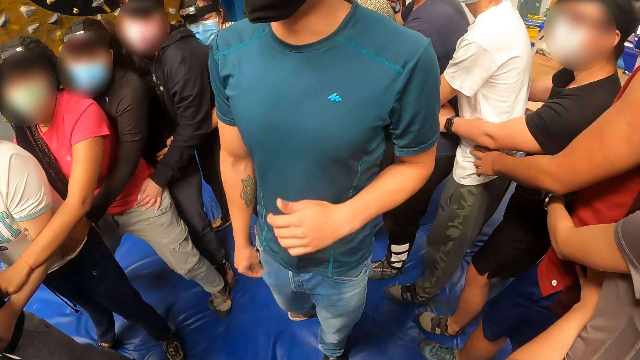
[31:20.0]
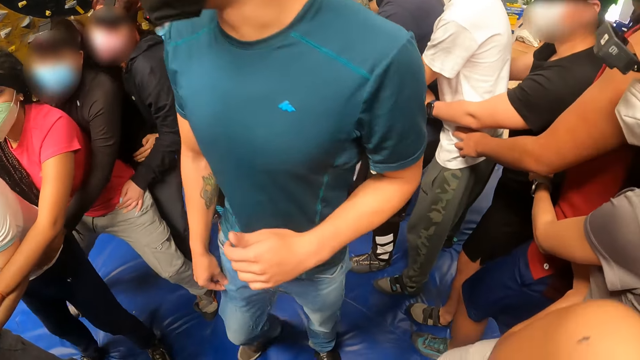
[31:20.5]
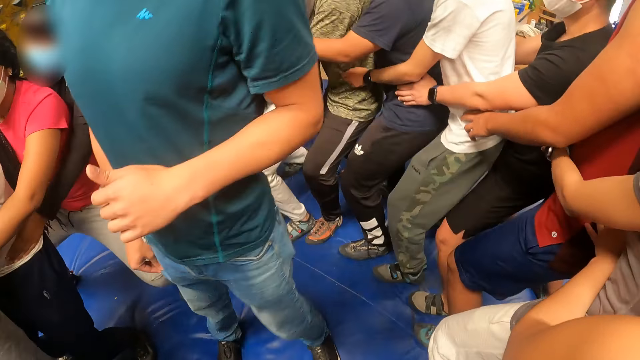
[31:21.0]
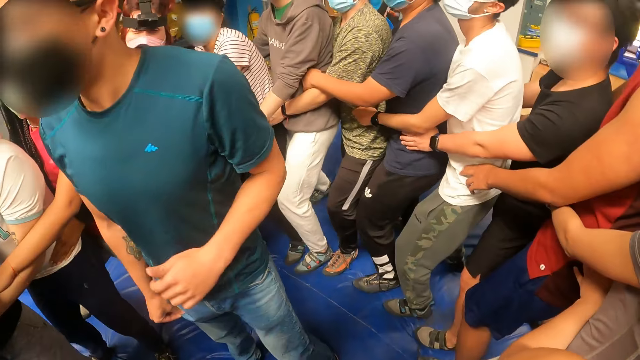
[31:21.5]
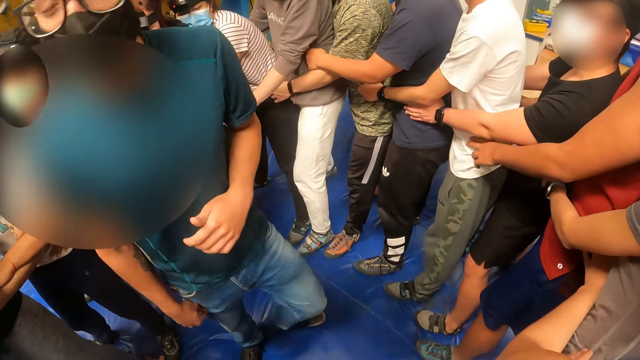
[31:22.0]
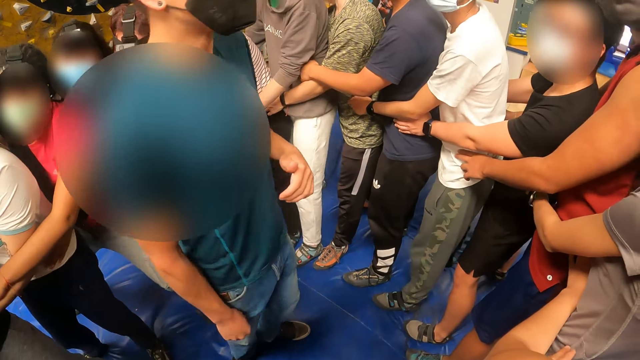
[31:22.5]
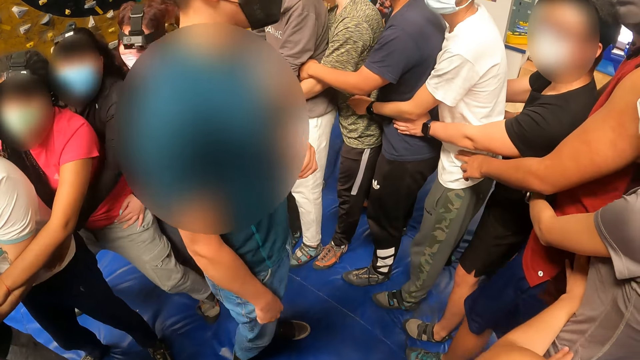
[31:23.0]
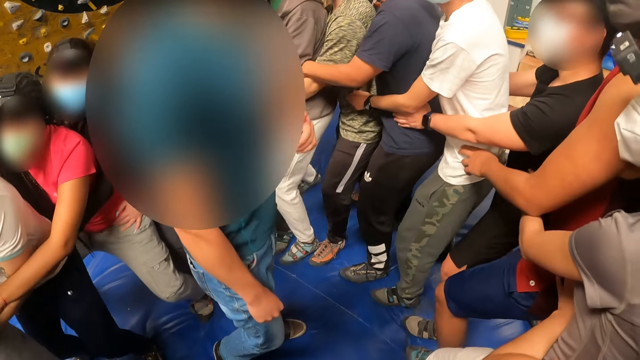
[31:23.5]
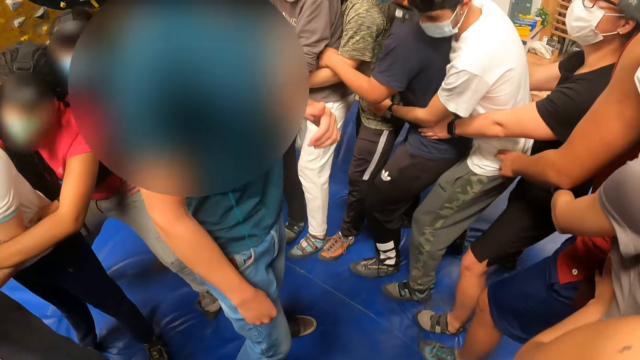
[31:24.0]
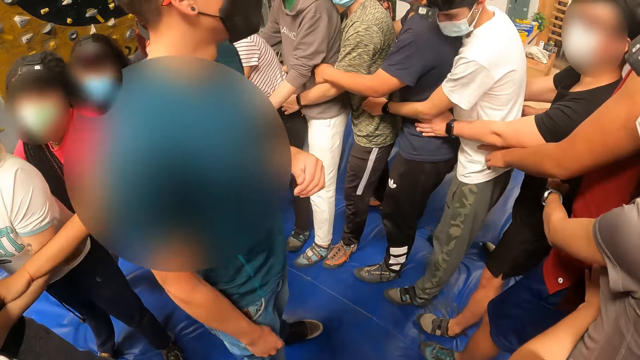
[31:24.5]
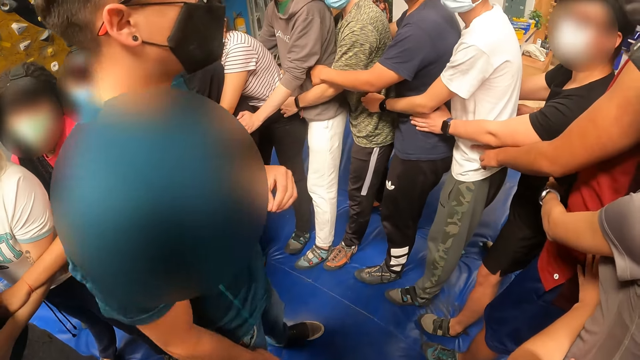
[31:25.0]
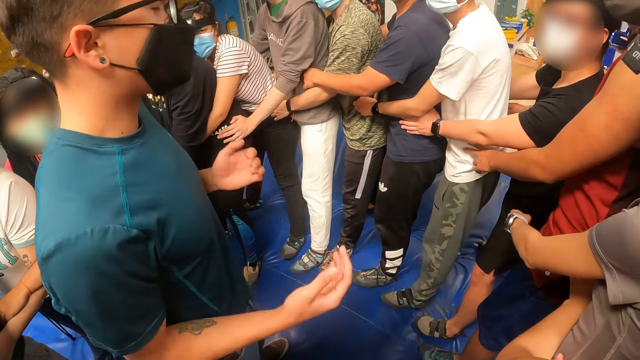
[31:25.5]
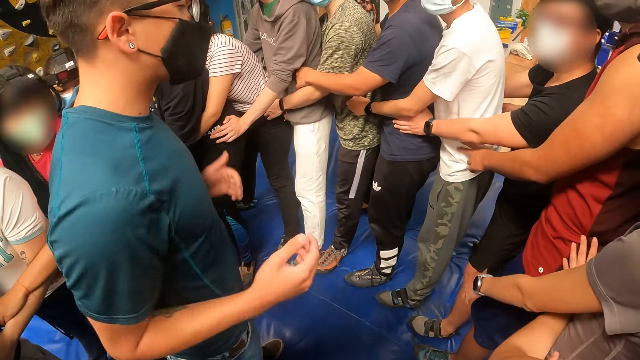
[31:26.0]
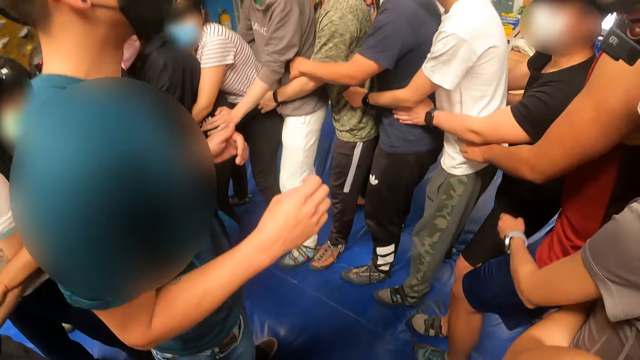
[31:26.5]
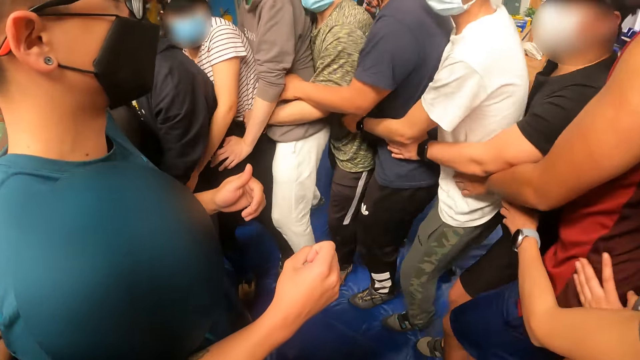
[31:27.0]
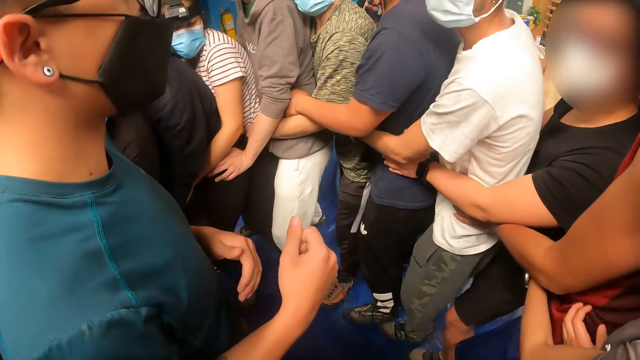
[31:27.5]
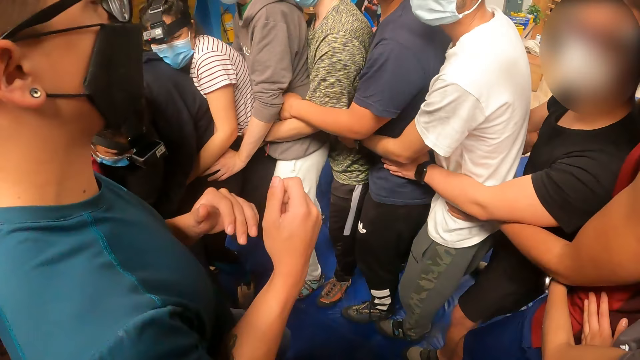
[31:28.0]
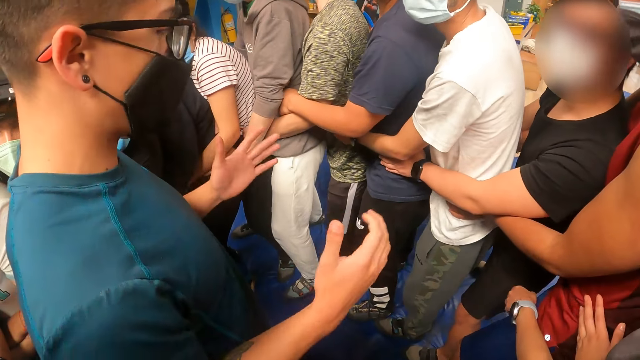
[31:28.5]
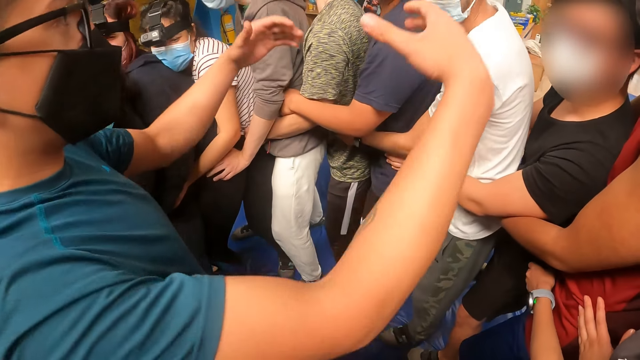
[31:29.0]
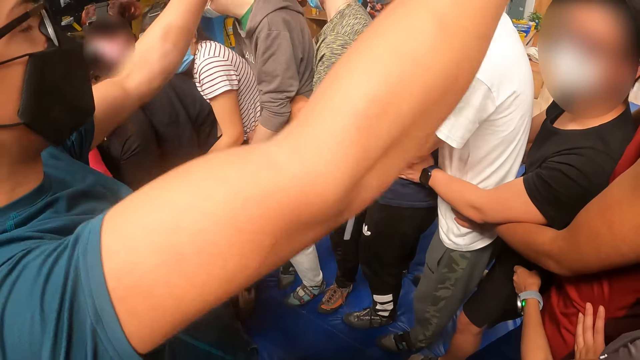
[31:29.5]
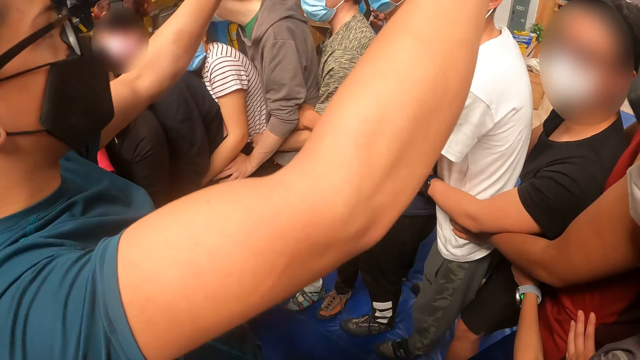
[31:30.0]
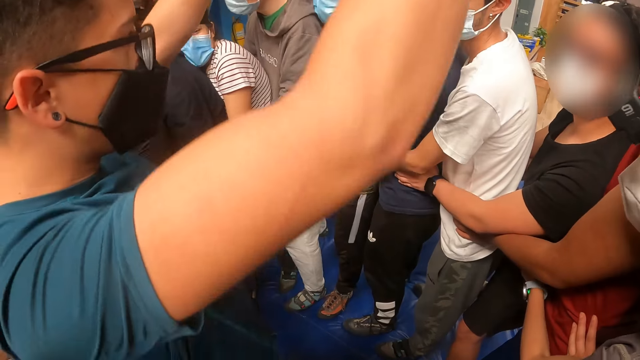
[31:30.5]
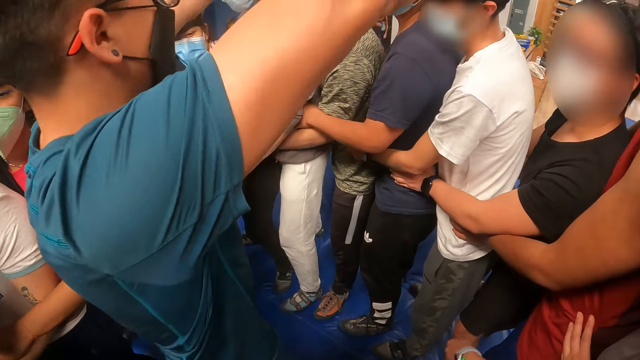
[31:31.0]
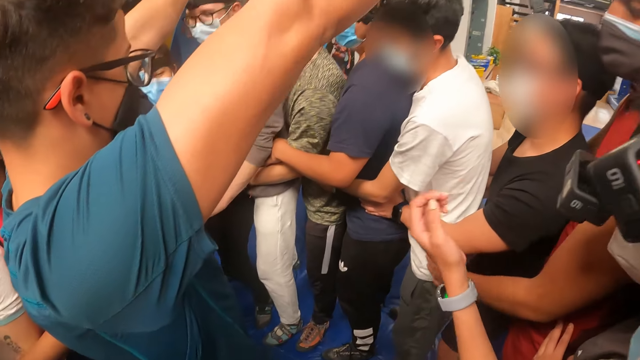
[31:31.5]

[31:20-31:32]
The camera wearer looks at a person. They walk around the gym holding the waist of another person.

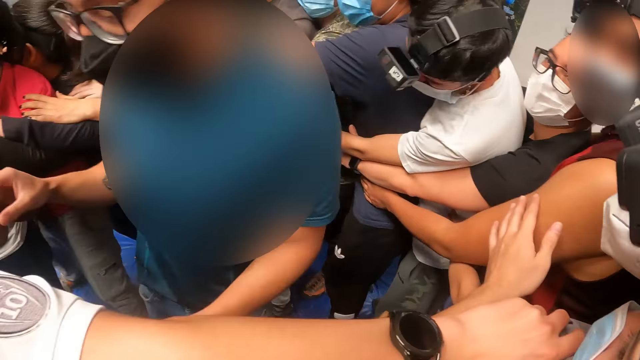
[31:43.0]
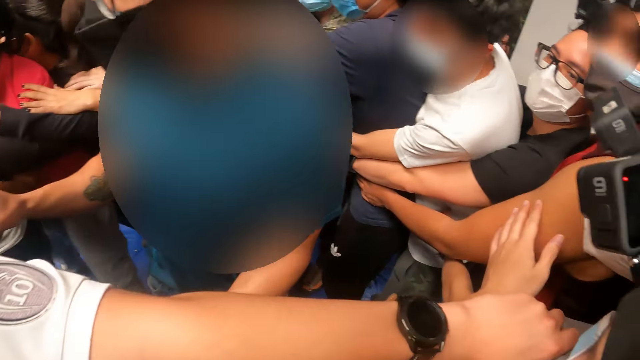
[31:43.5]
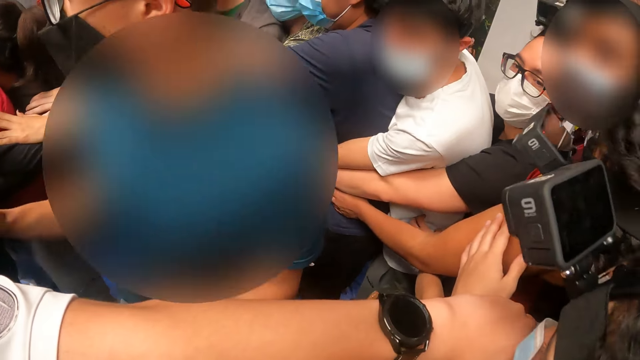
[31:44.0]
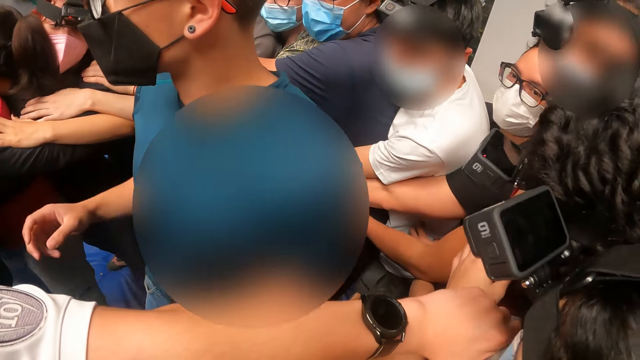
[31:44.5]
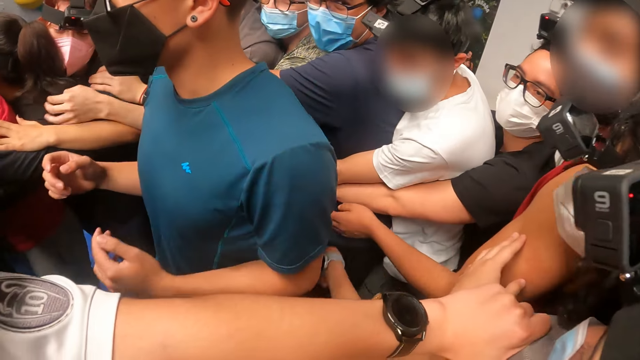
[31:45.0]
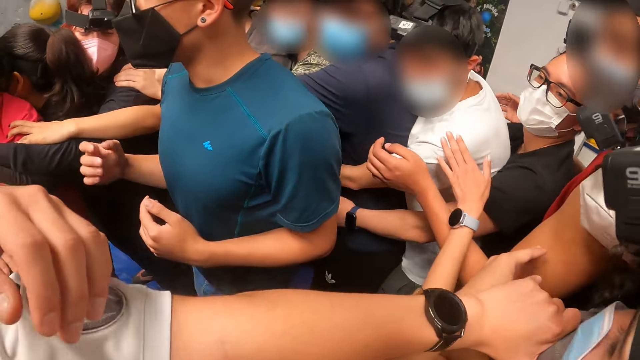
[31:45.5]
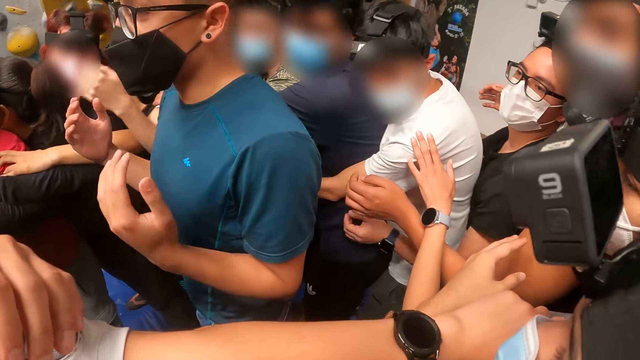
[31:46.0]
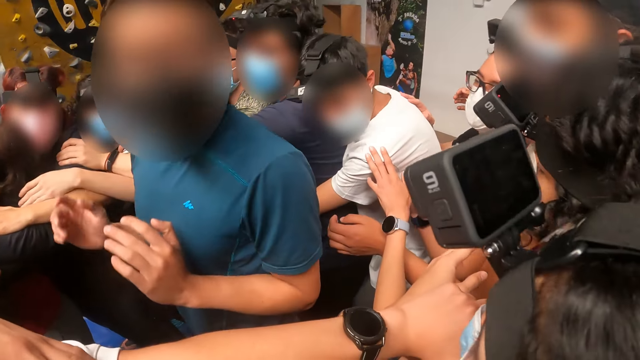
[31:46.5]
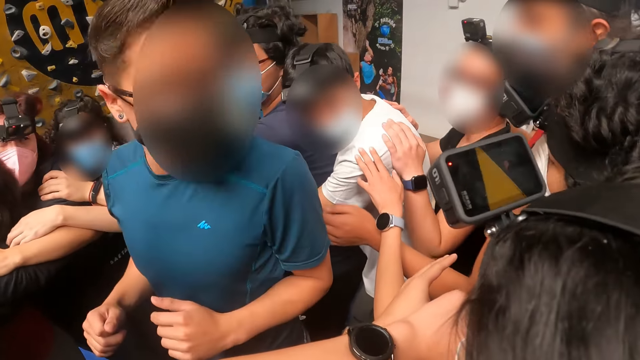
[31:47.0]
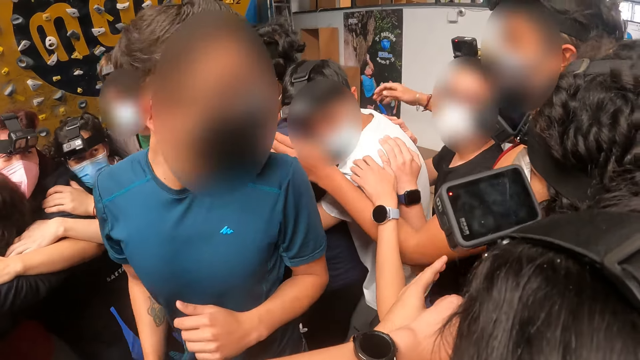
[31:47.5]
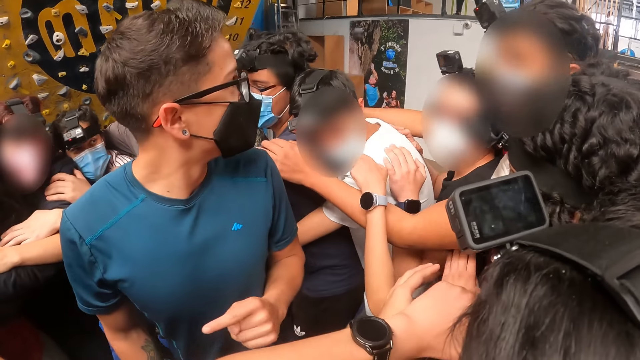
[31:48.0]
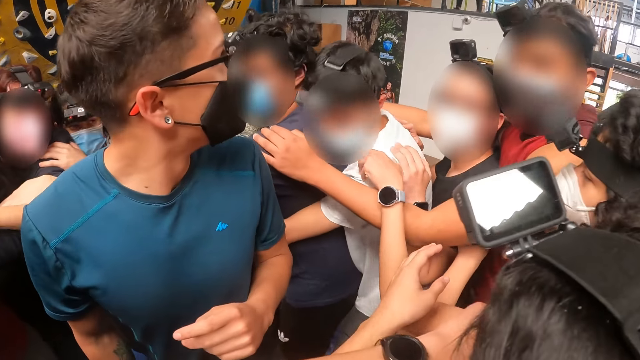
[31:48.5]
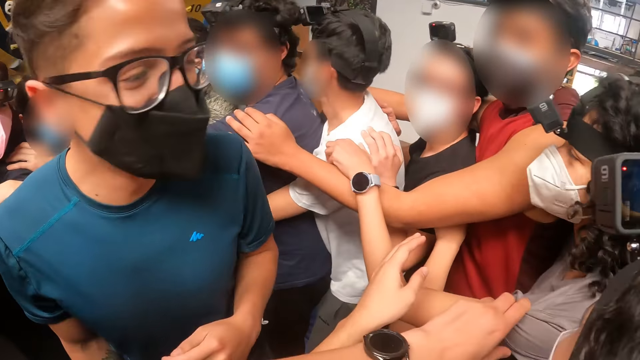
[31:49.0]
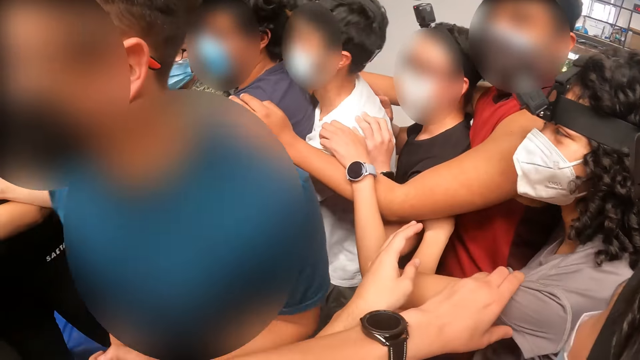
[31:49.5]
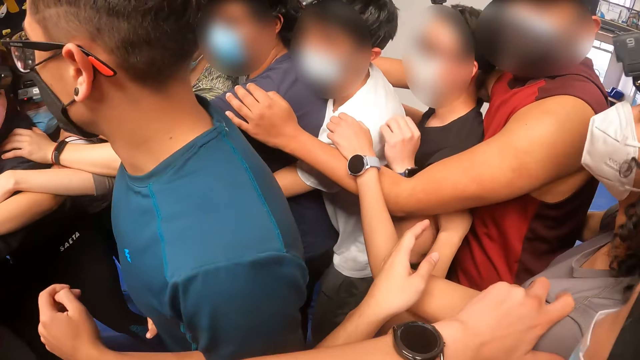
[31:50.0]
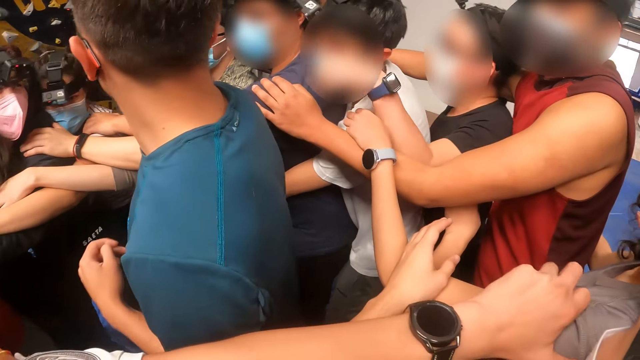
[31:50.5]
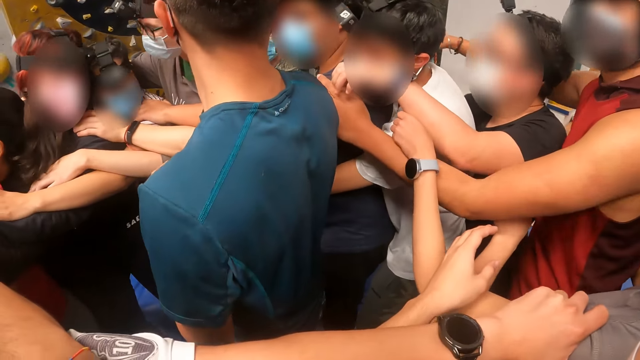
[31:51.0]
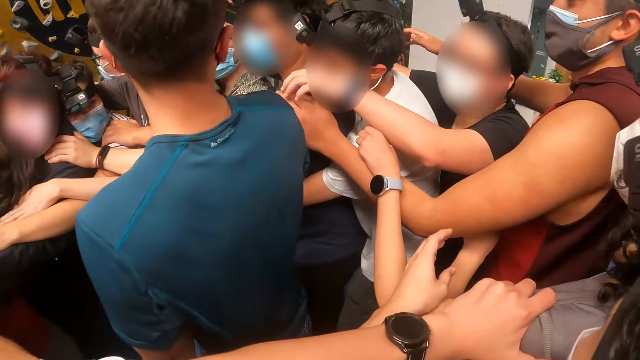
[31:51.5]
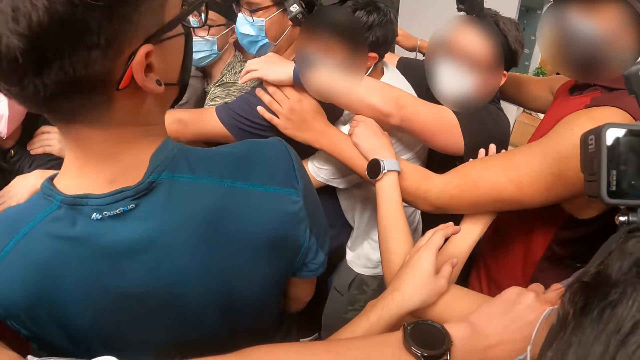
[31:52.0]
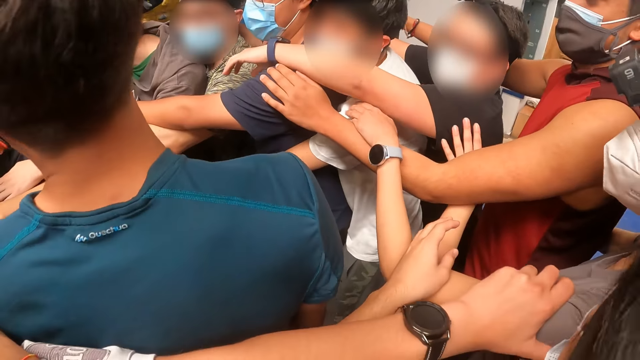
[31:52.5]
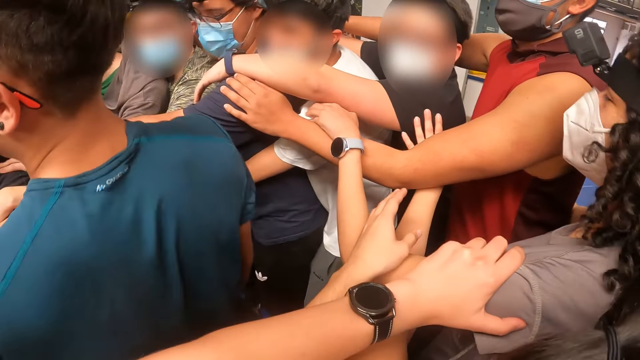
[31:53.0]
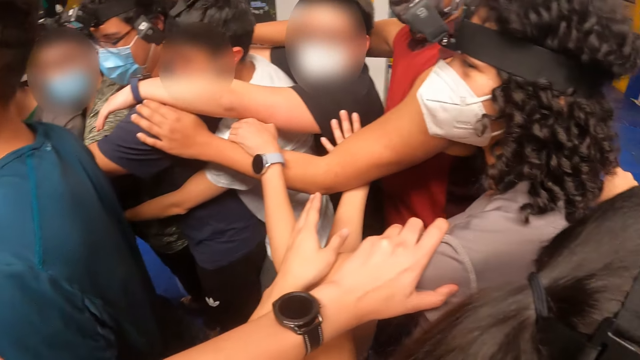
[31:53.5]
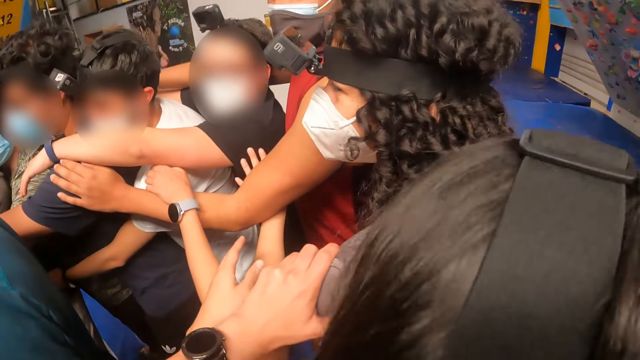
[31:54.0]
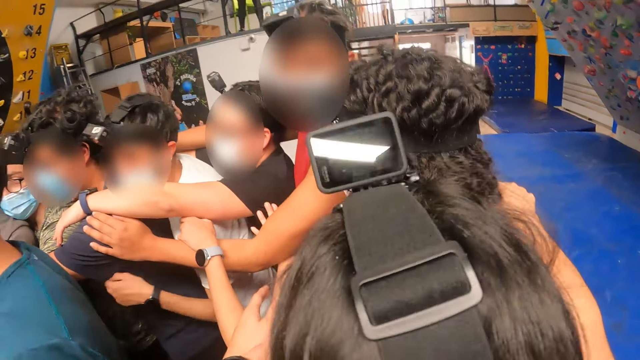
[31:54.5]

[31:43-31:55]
The camera wearer looks at a person.
